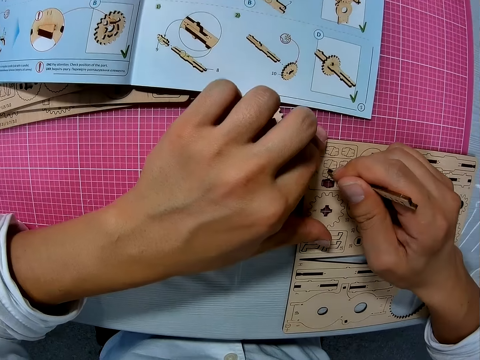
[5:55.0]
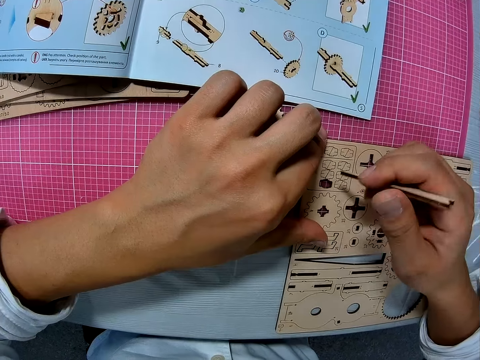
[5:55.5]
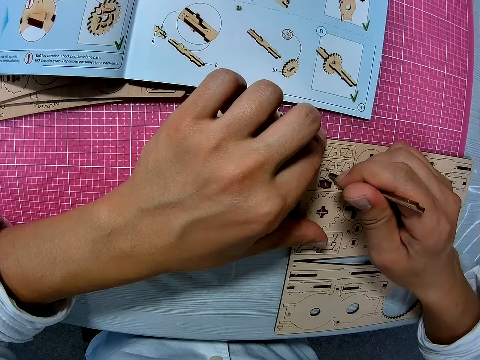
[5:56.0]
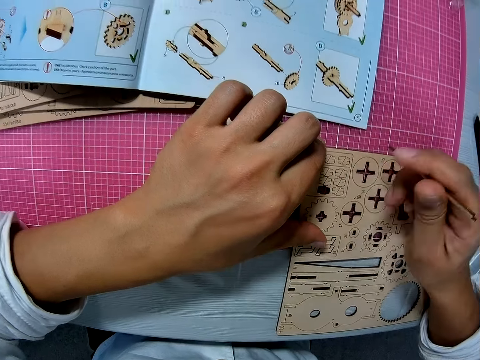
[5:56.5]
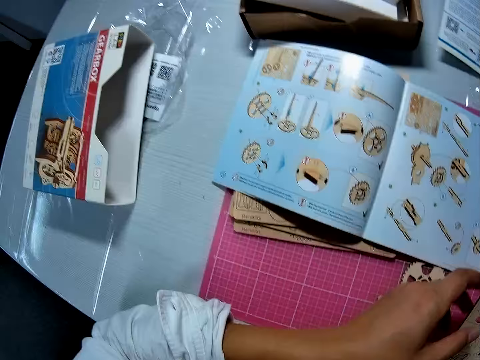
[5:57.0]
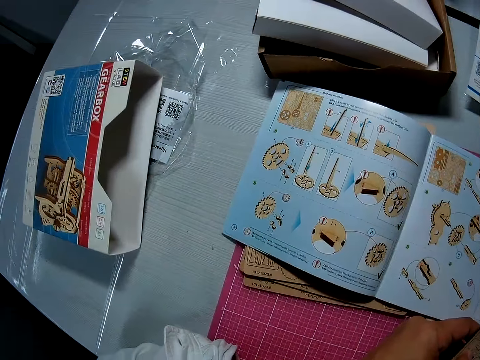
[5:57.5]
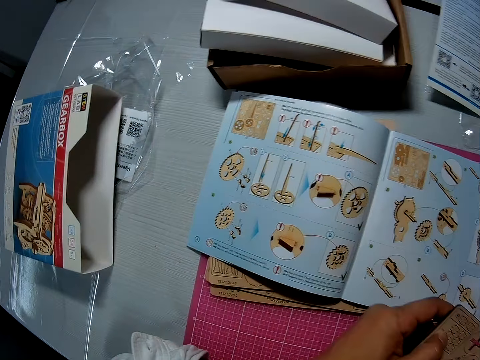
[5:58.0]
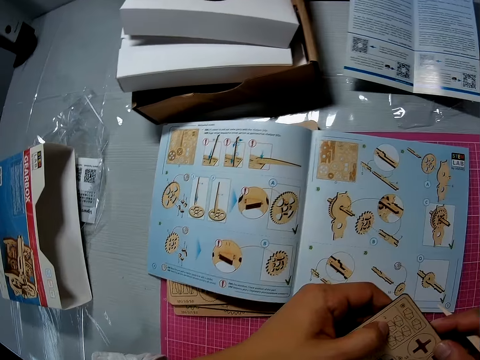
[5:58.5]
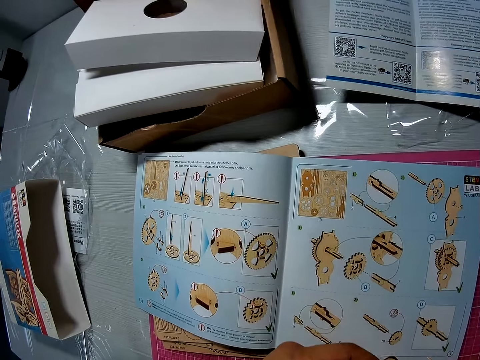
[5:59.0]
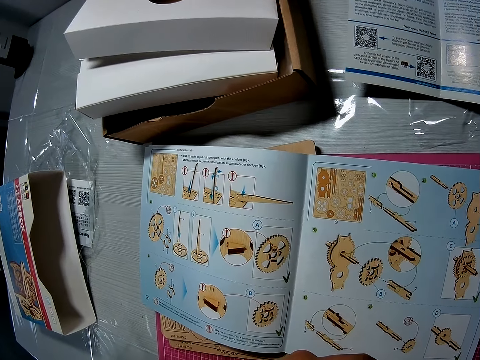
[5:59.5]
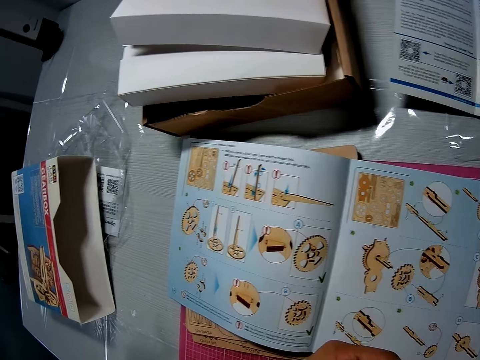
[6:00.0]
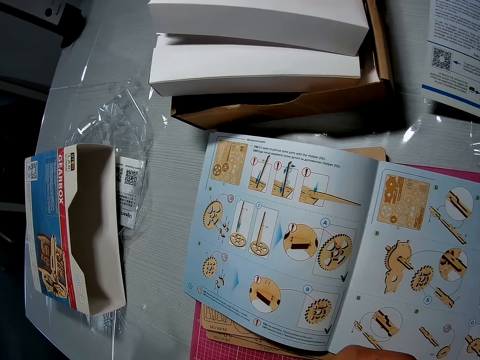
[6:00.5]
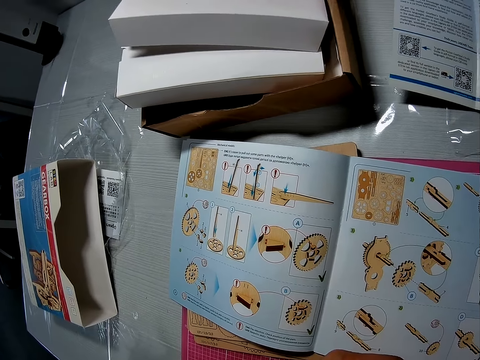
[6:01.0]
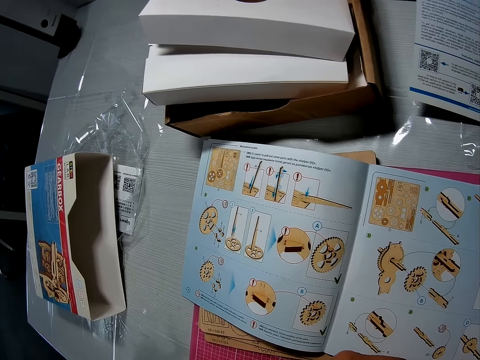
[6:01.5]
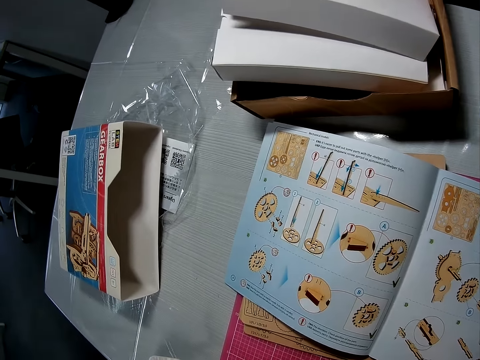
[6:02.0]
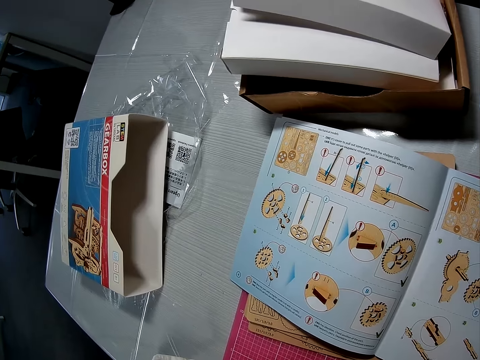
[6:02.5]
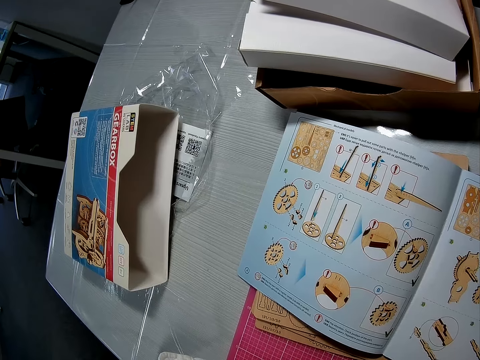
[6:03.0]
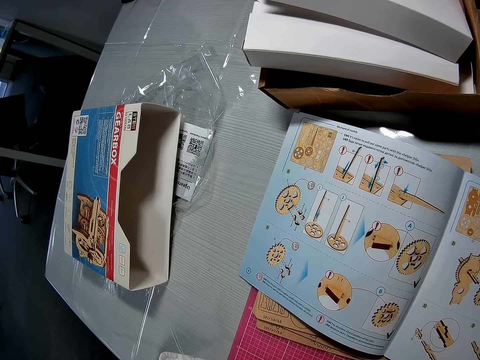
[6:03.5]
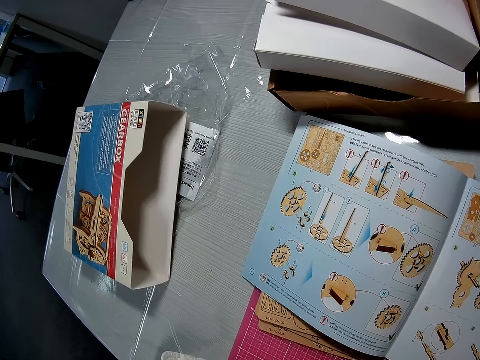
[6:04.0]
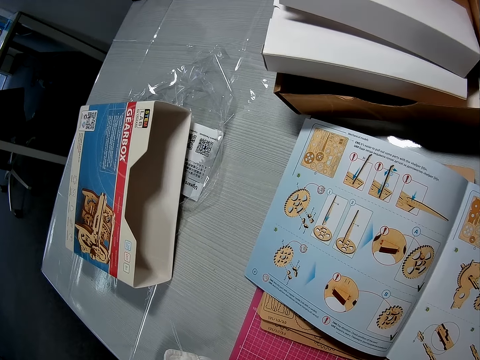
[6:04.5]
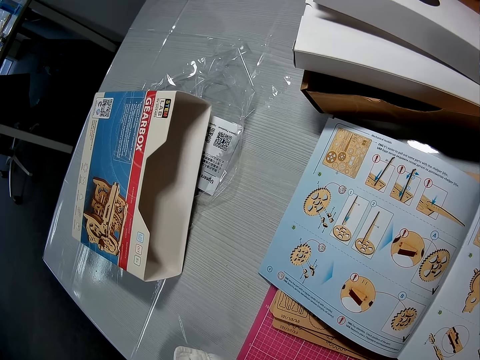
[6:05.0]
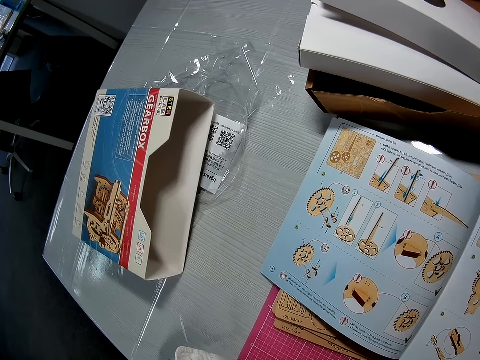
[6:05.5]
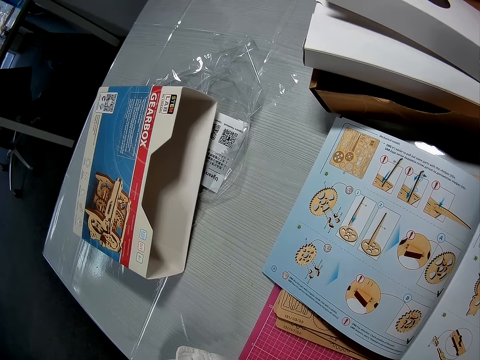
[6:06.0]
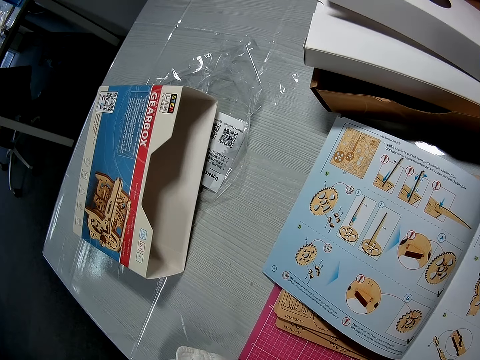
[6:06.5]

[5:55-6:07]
The camera wearer presses the wooden piece with the wooden stick. They look at the book. They lift the laser cut wood craft kit. They look at the book.

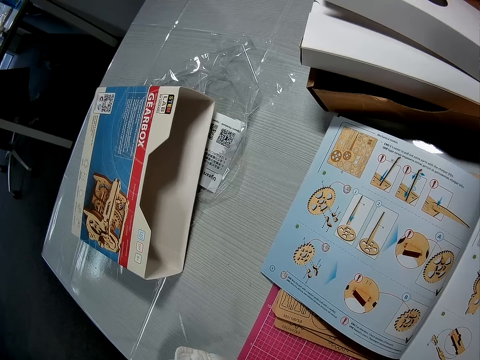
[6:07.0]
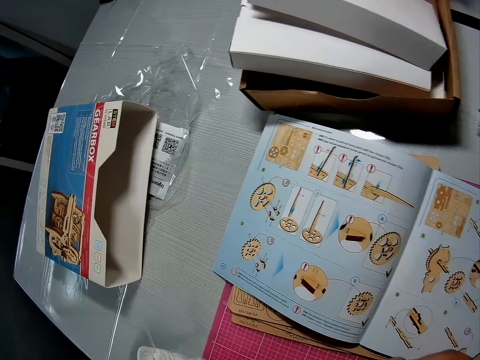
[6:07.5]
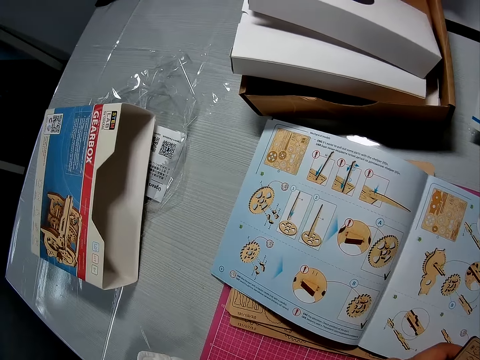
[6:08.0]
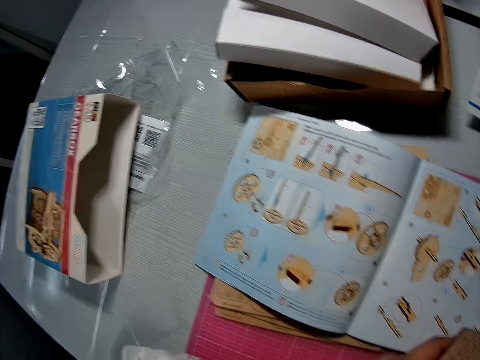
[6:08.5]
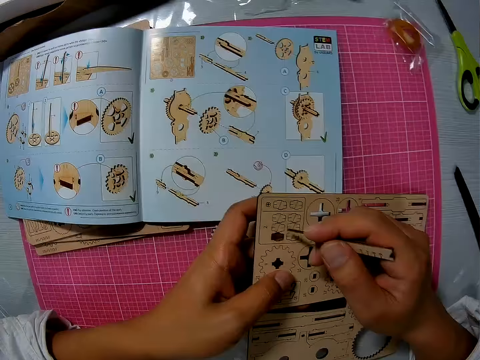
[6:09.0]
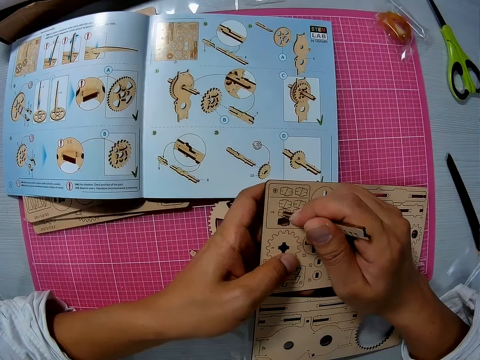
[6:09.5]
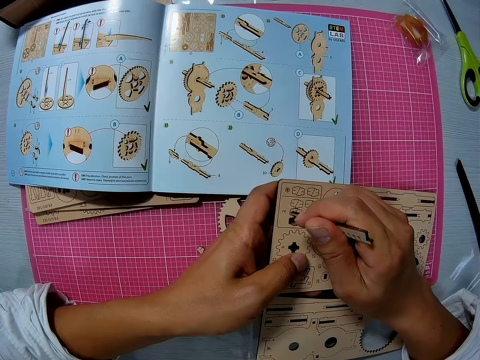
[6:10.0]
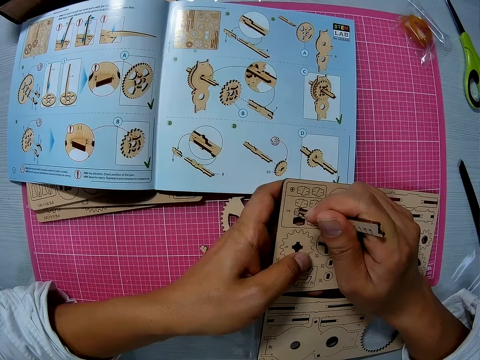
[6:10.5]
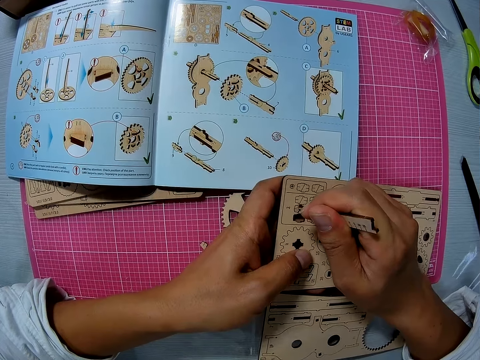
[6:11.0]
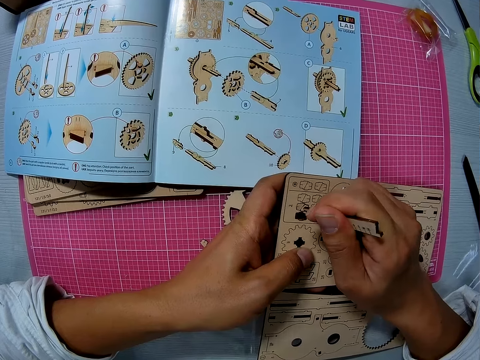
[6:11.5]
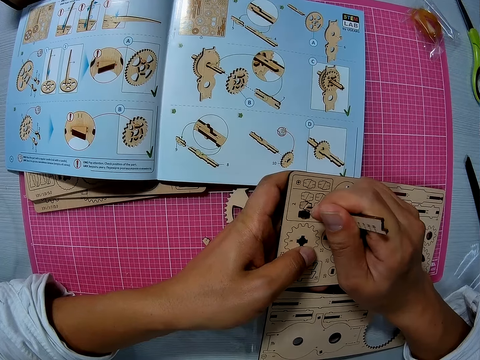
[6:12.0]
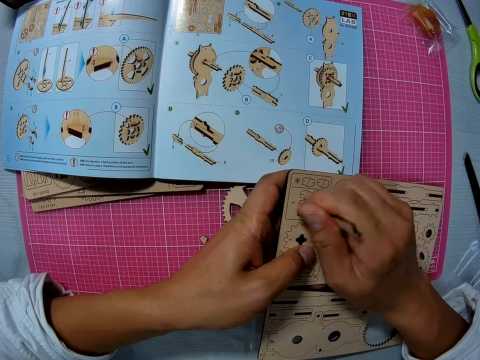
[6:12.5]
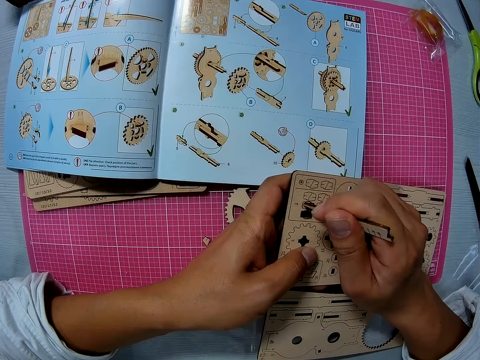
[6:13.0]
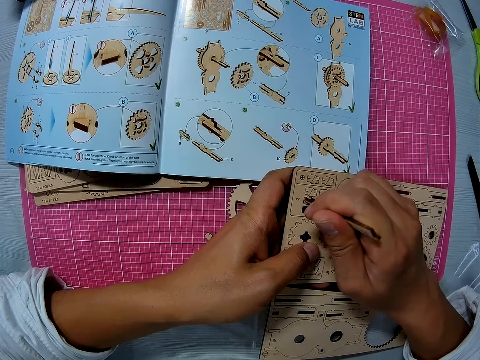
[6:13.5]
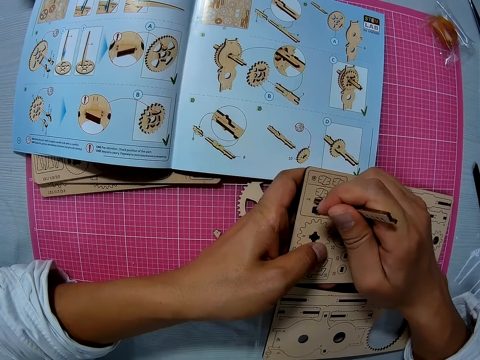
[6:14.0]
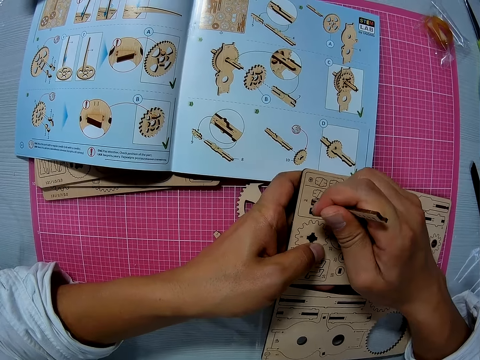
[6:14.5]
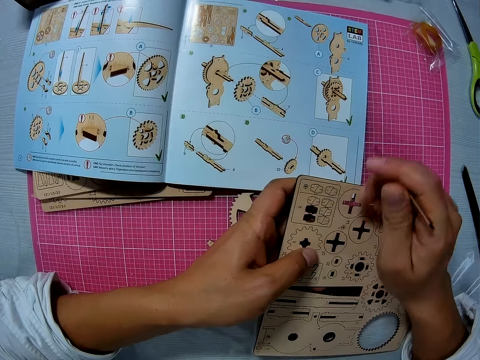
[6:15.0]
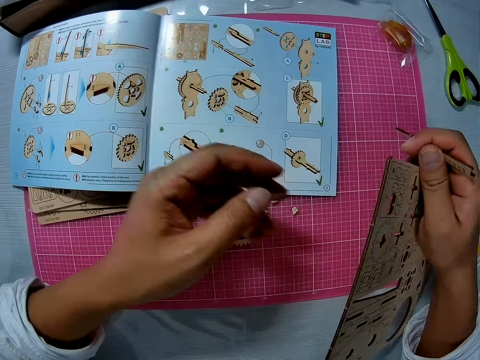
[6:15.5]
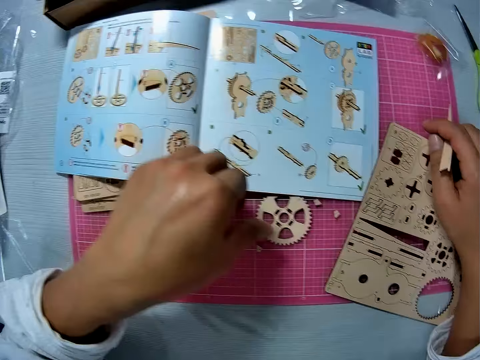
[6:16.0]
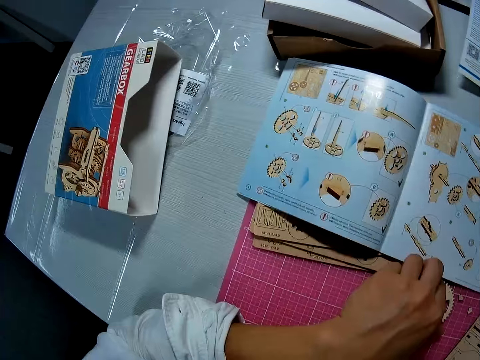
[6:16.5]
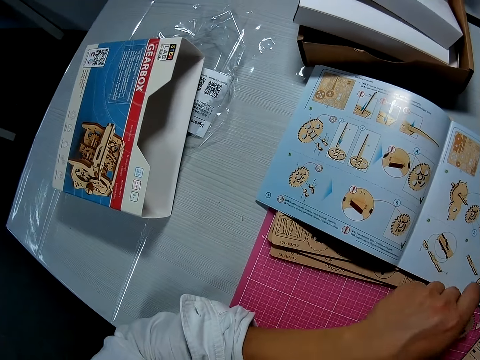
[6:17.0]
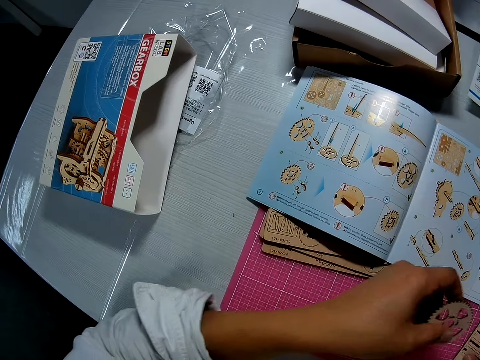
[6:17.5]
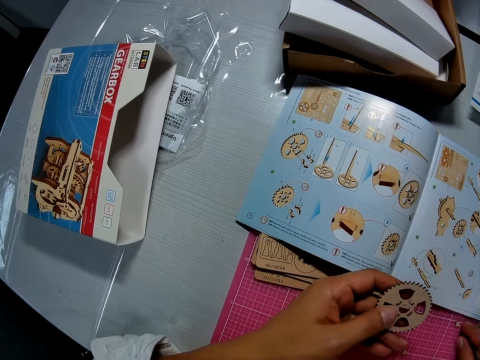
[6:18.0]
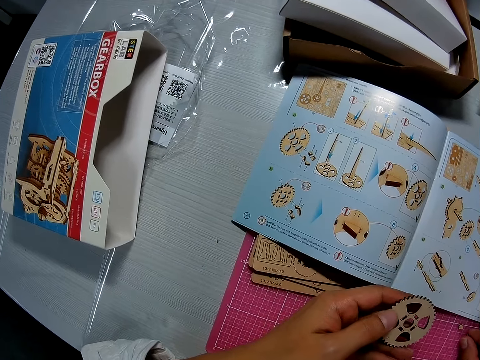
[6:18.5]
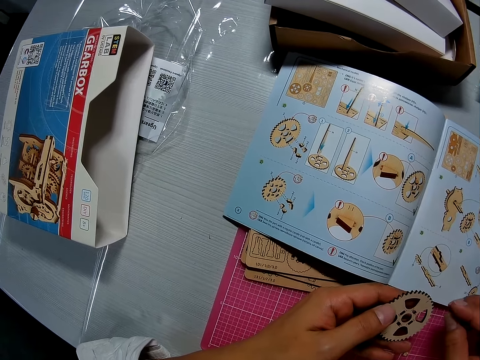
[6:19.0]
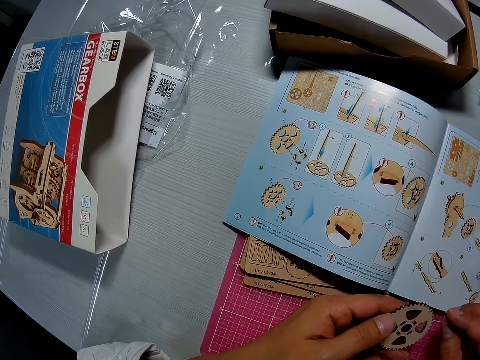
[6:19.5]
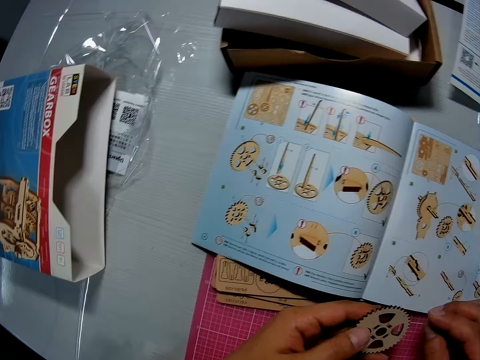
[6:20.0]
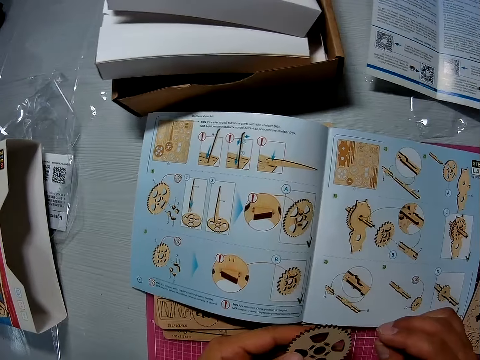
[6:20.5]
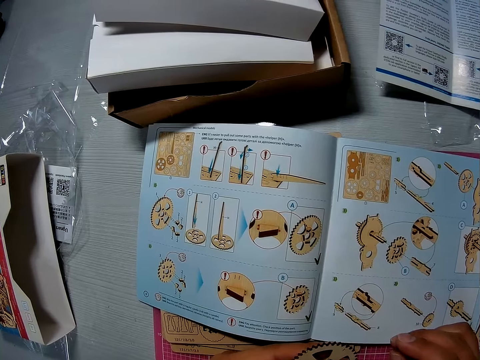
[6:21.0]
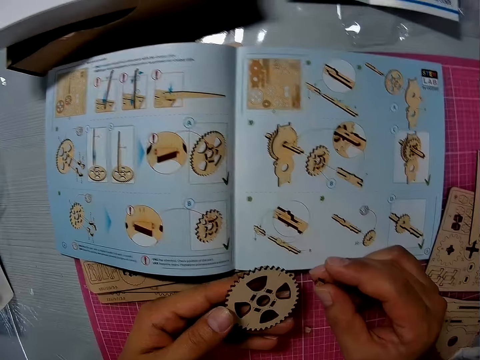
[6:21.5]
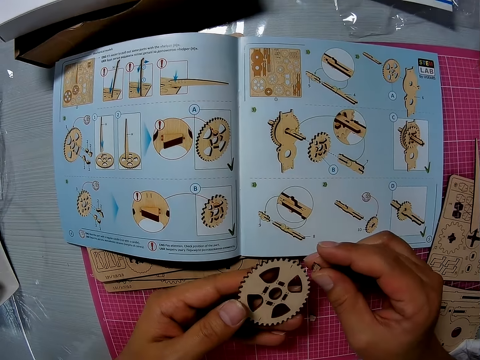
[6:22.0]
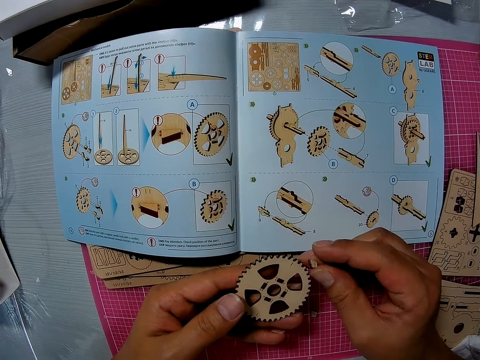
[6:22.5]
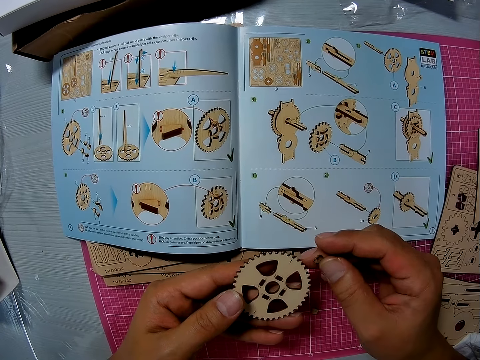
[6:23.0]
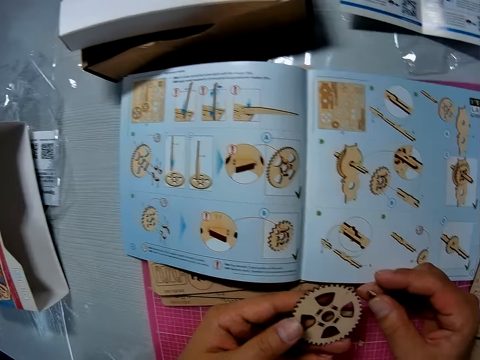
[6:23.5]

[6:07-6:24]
The camera wearer holds the laser cut wood craft kit with one hand. They press the wooden piece with the wooden stick. They hold the laser cut wood craft kit with the other hand. They pick up a puzzle piece. They look at the book. They hold the wood gear model. They read the book. They hold the wood gear model.
